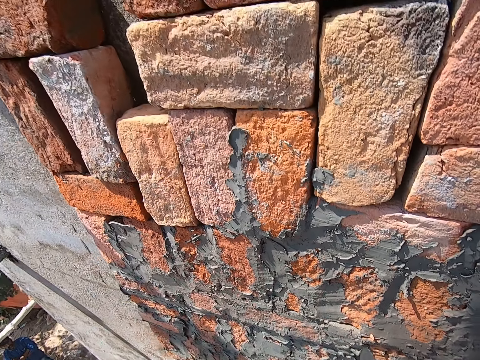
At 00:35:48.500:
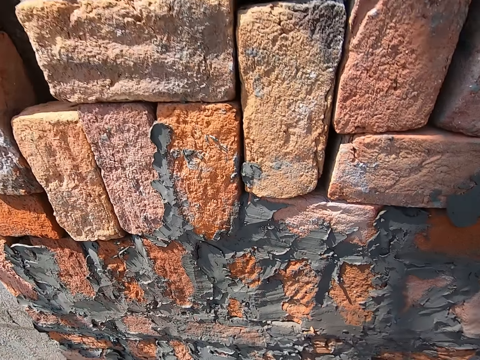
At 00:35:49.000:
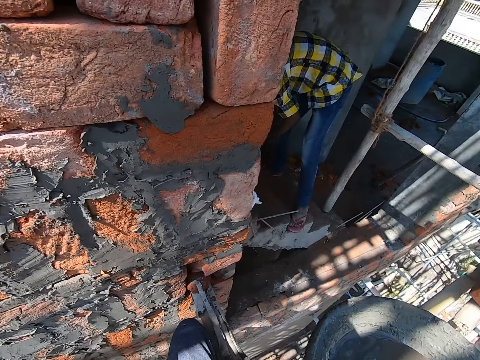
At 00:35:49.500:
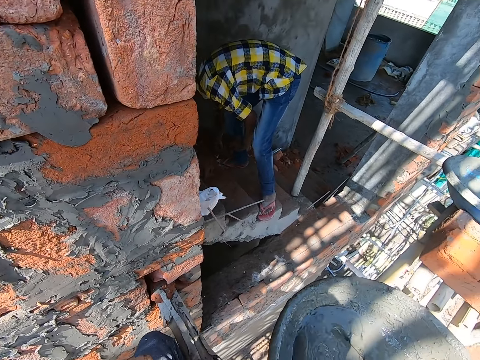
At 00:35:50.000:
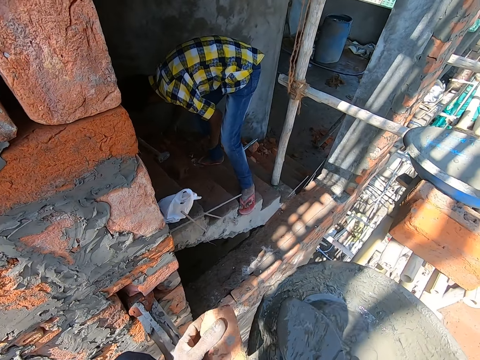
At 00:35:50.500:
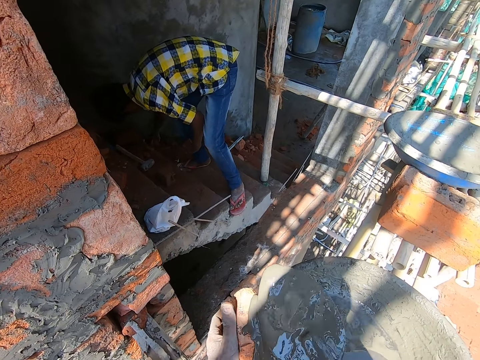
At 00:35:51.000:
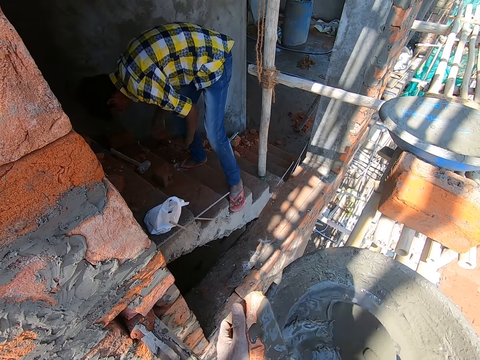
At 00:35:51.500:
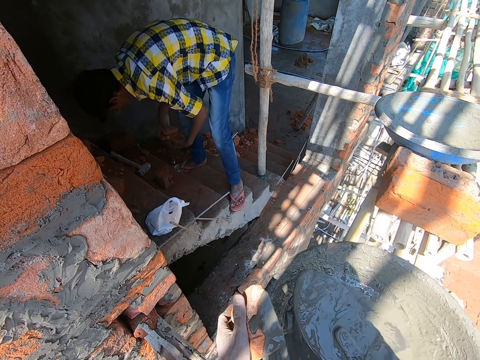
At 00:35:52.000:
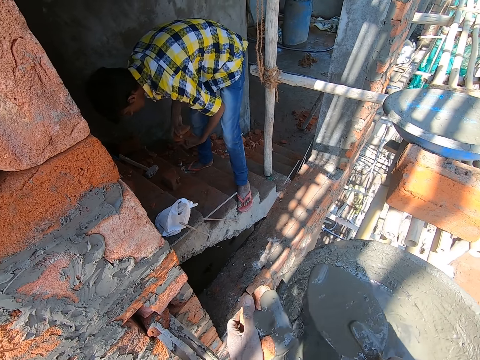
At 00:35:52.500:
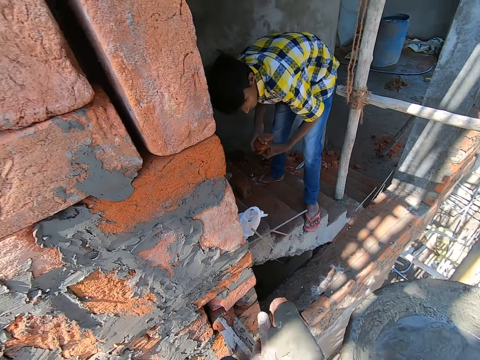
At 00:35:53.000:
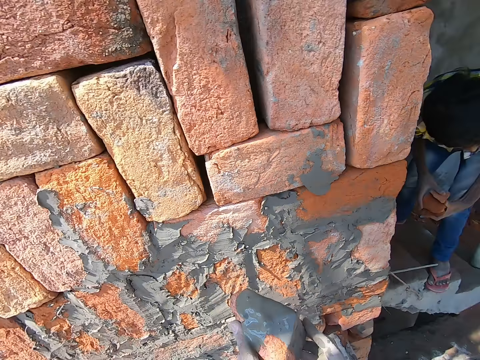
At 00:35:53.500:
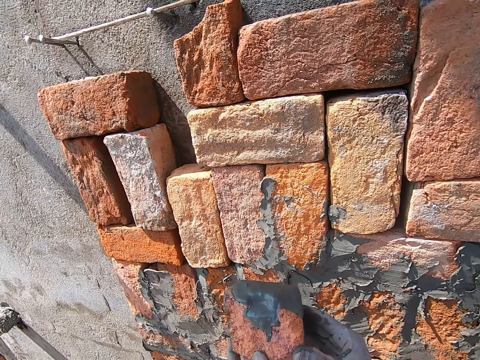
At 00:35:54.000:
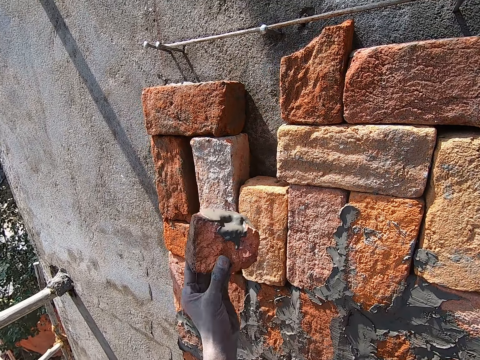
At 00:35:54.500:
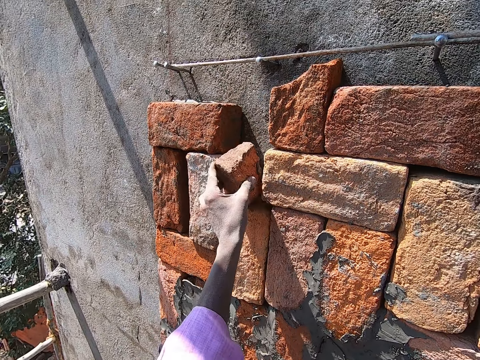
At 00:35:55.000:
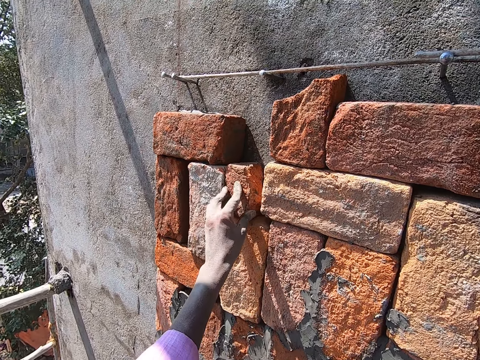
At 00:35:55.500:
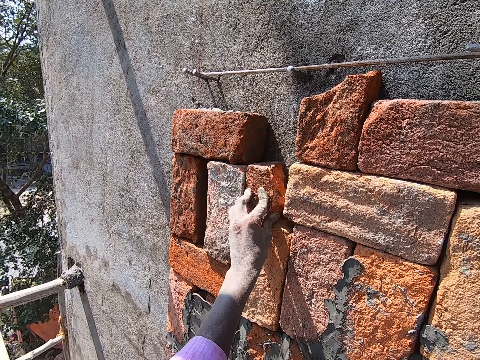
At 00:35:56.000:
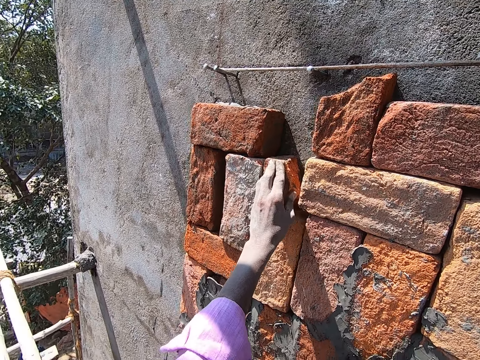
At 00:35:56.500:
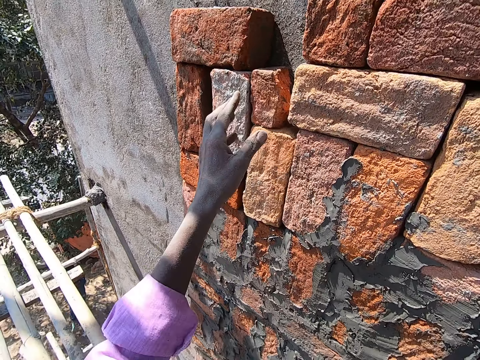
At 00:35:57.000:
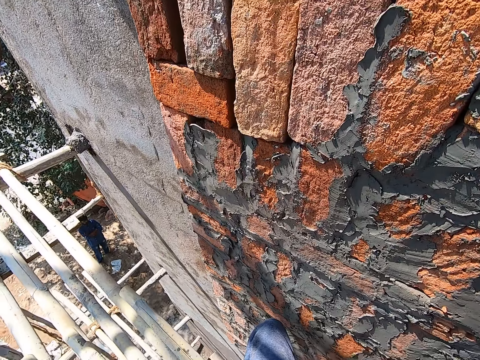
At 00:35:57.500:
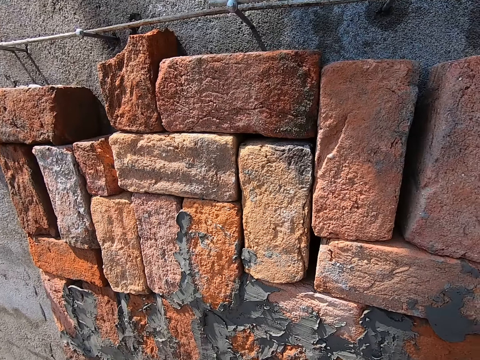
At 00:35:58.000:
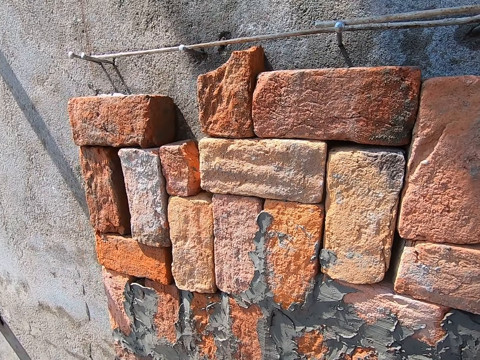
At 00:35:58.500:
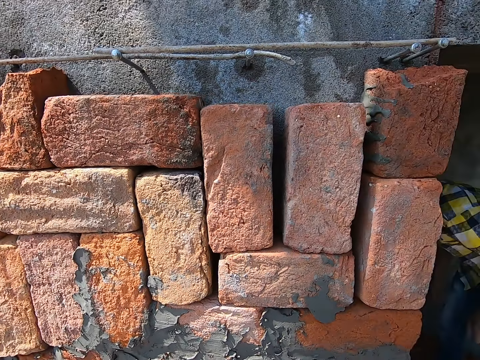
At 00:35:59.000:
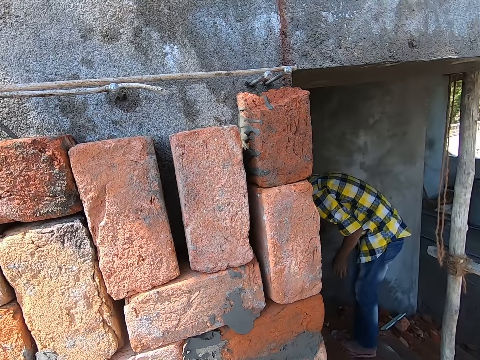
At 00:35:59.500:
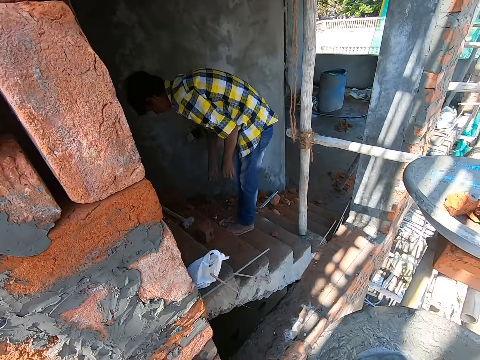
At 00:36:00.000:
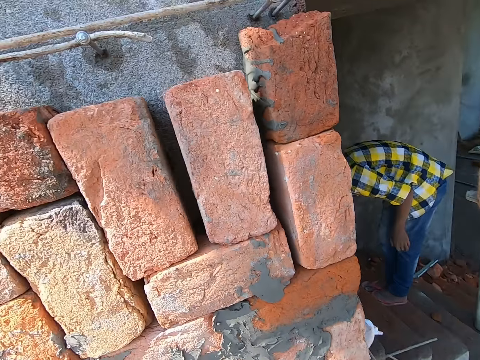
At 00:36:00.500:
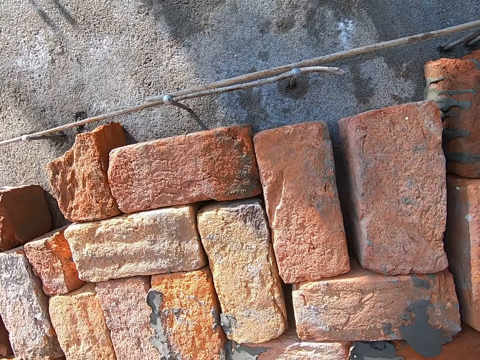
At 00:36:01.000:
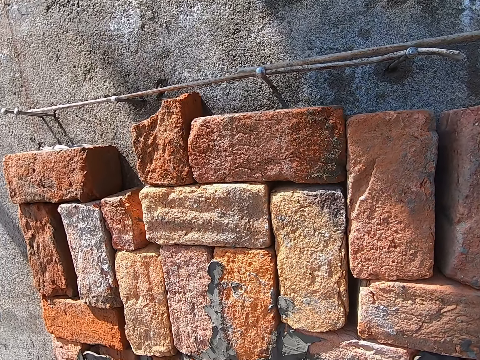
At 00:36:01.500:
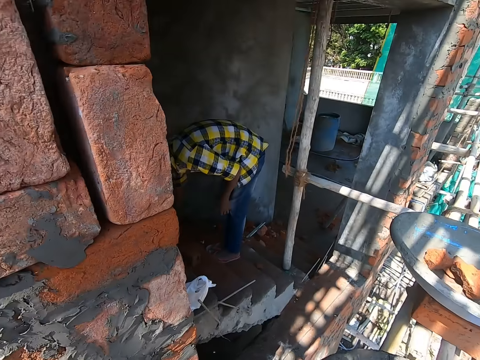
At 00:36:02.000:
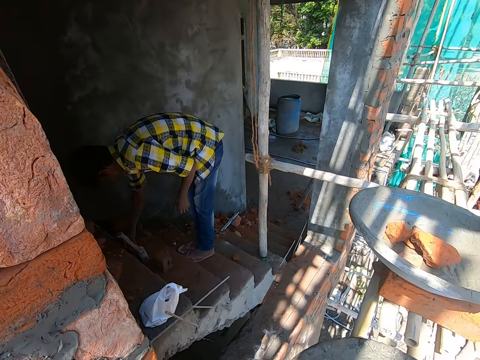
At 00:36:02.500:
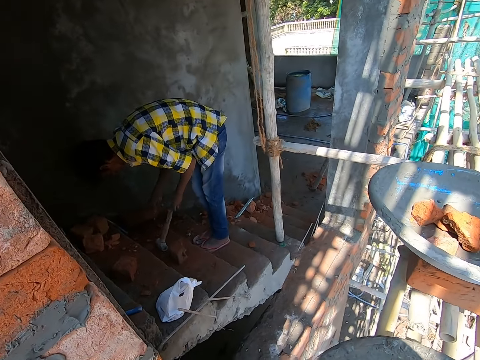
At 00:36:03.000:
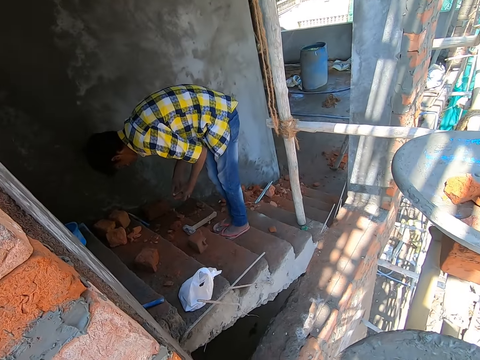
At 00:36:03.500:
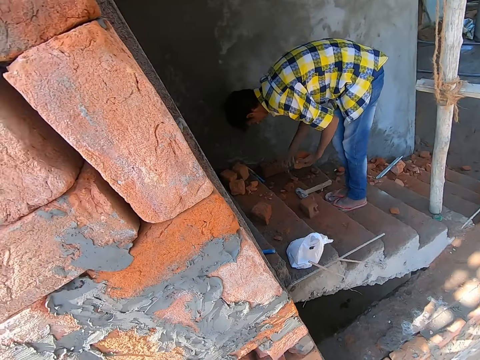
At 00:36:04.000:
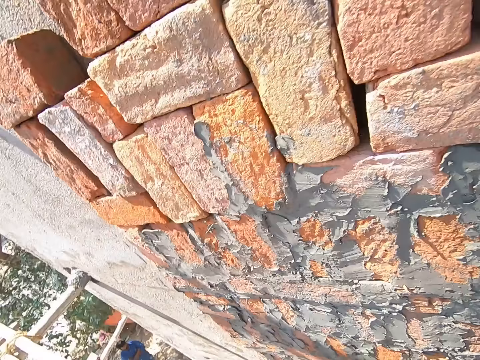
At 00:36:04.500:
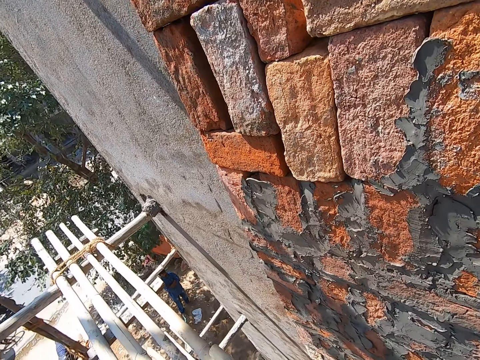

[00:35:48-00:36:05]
The camera wearer interacts with the man. He talks to the man. The man picks some bricks from the floor with hands. The camera wearer pours the mortar on the brick with the hand trowel in his right hand. He pours the mortar on the brick repeatedly. He drops the hand trowel in the head pan on the bamboo lift with his right hand. He holds the brick with both hands. He places the brick to the wall with his left hand. The man picks some bricks from the floor with his right hand. The camera wearer looks around the wall.

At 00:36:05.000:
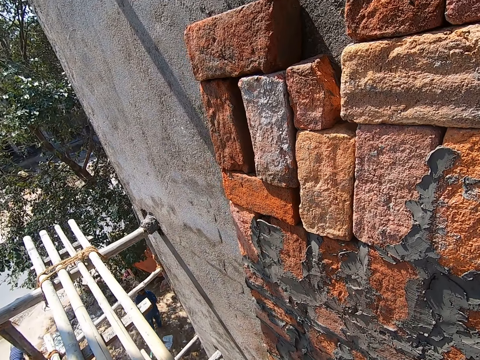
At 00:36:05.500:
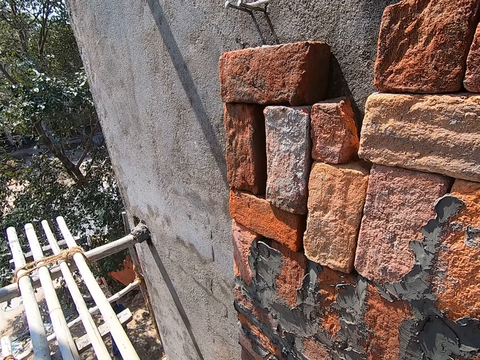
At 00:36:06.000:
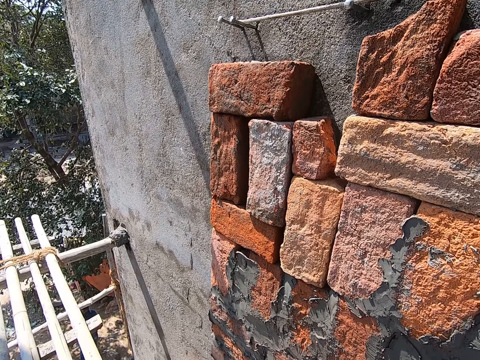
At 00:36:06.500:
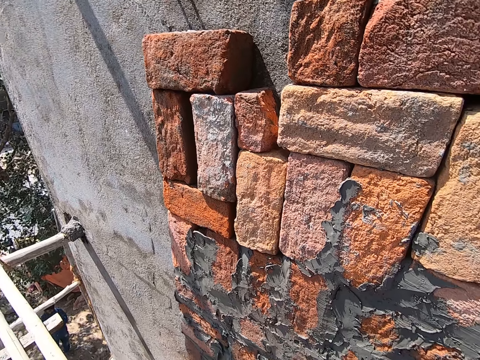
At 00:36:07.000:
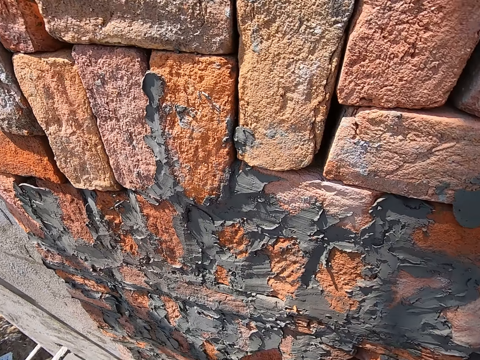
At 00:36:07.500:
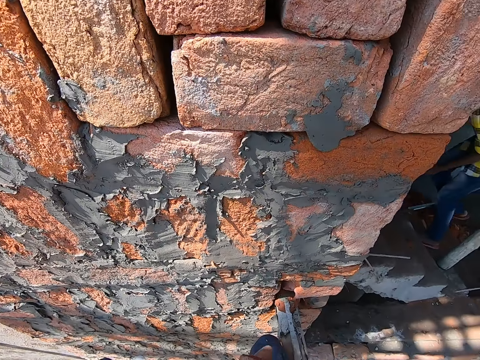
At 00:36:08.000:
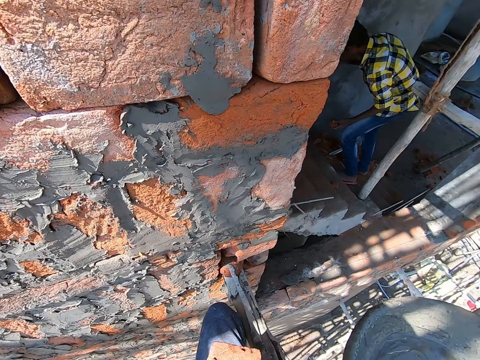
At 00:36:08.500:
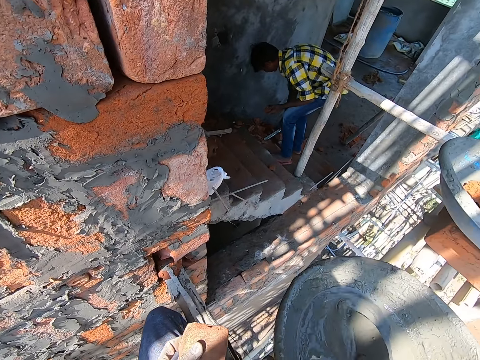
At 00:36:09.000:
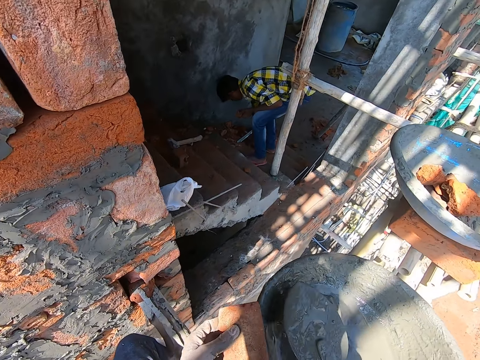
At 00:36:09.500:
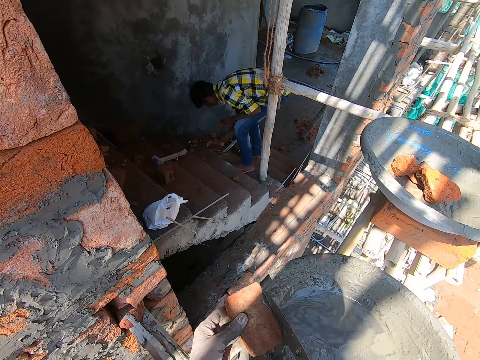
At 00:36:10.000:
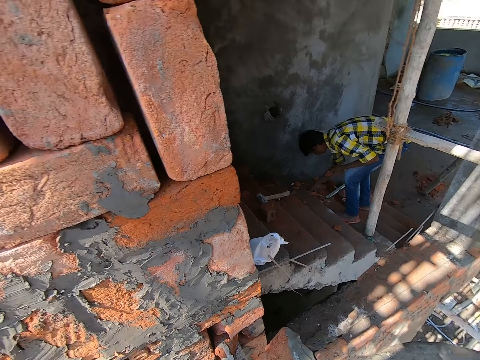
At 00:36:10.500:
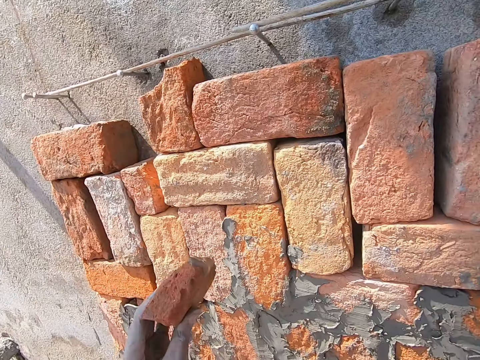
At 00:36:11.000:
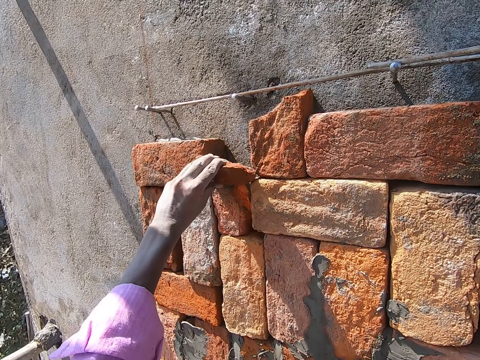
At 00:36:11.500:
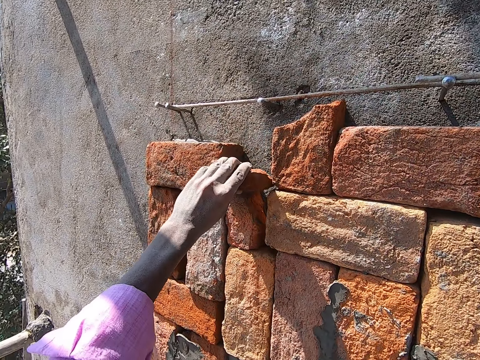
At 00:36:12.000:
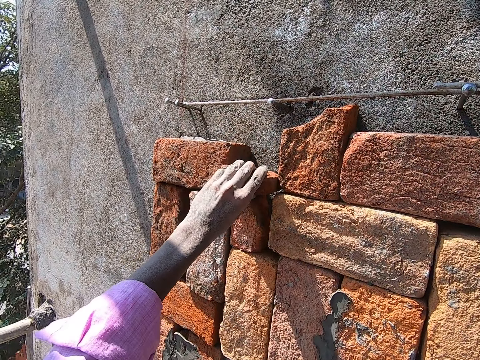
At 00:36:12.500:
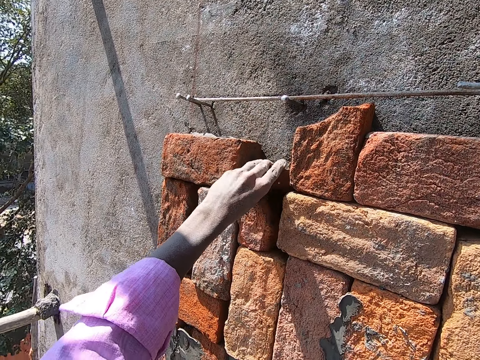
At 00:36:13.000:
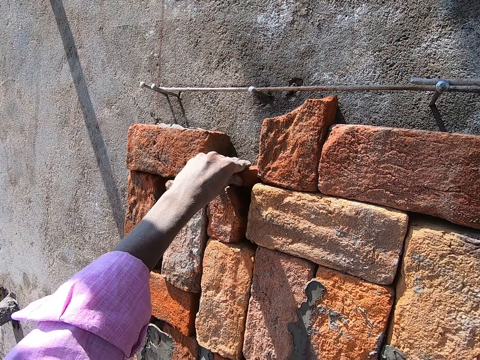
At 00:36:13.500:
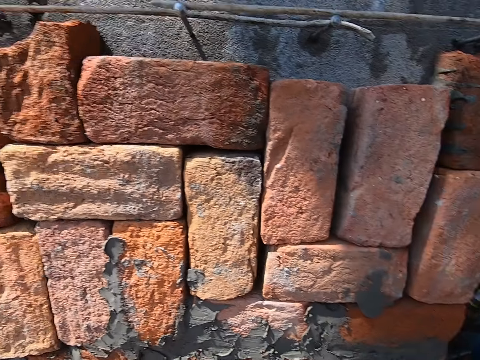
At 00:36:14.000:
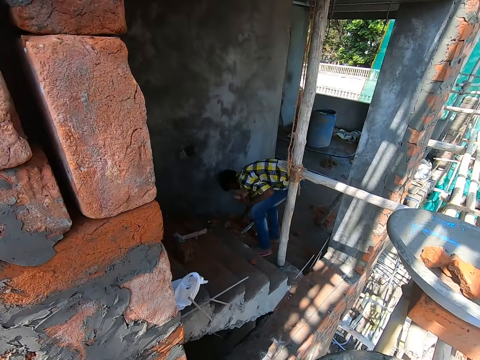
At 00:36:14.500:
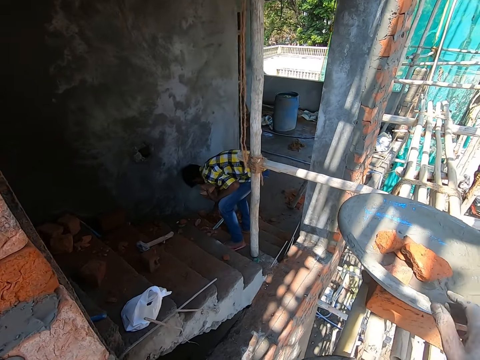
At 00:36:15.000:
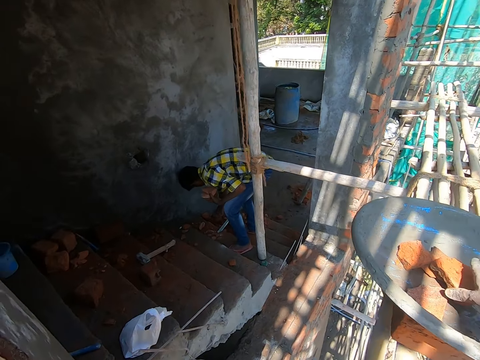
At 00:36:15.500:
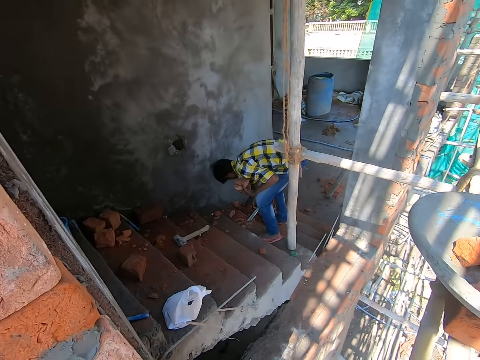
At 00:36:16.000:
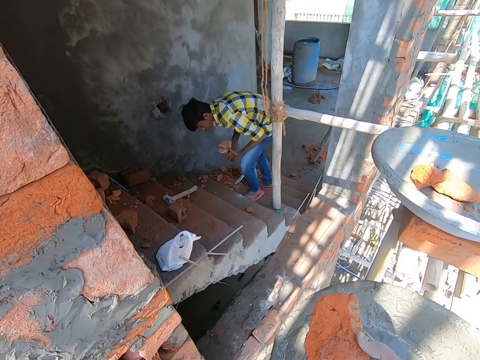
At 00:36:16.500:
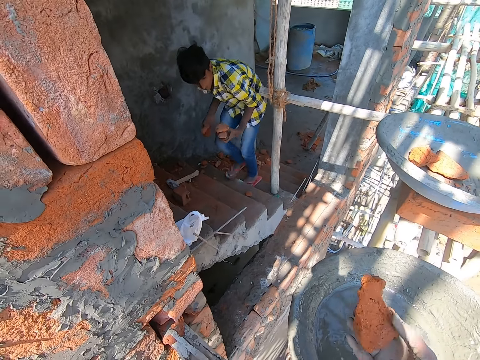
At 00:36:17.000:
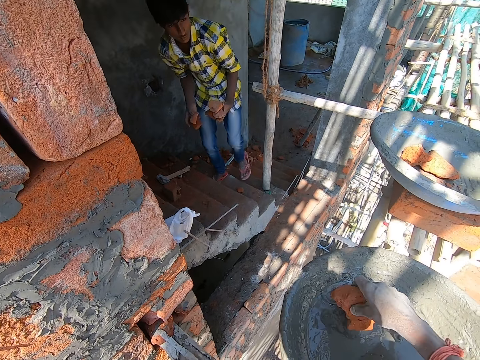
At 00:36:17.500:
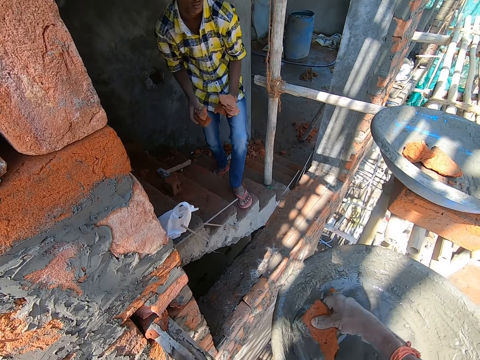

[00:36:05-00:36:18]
The camera wearer holds a brick with his left hand. He takes some mortar from the head pan with the hand trowel in his right hand. He applies the mortar on the brick with the hand trowel in his right hand. He places the brick to the wall with his left hand. He picks a brick from the head pan with his right hand. He puts the brick in the cement in the pan on the bamboo with his right hand. A person walks with a brick.
